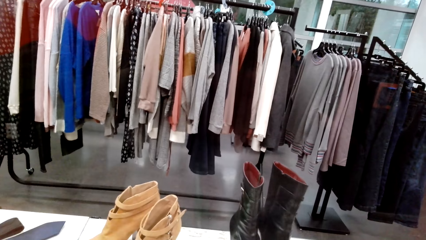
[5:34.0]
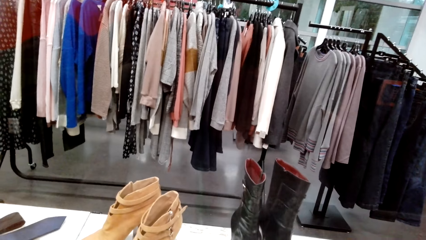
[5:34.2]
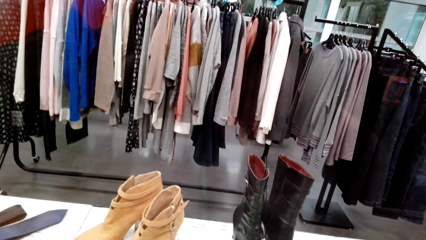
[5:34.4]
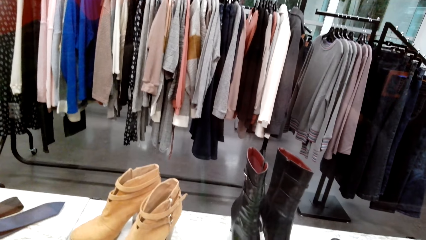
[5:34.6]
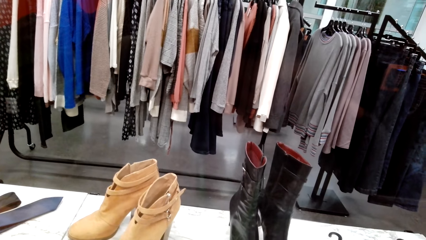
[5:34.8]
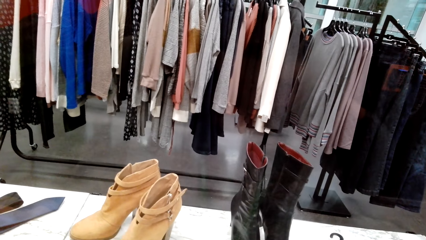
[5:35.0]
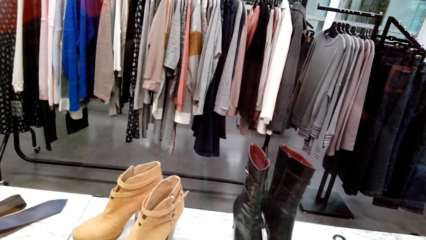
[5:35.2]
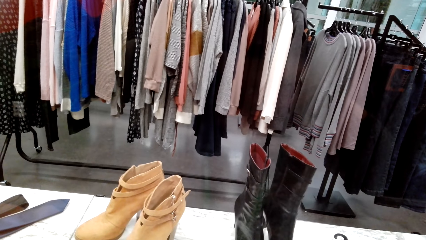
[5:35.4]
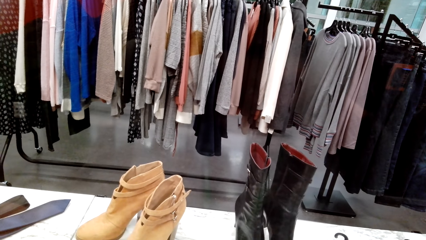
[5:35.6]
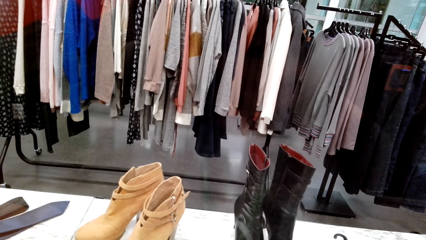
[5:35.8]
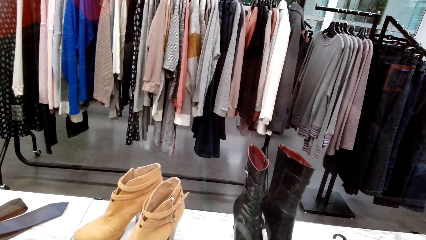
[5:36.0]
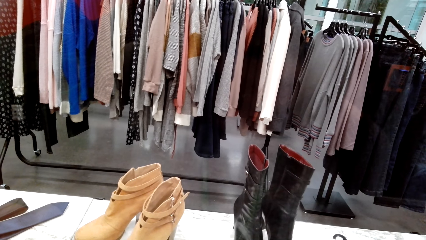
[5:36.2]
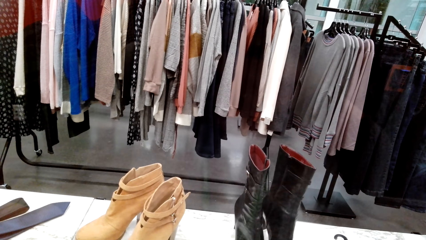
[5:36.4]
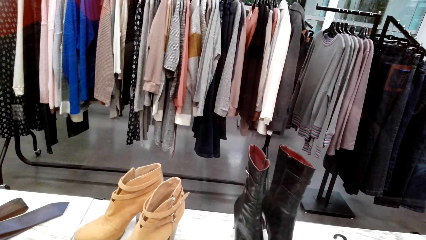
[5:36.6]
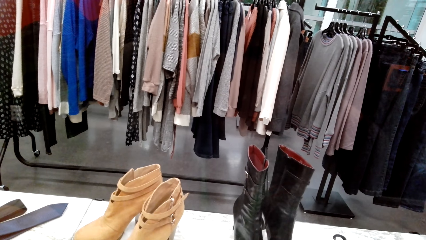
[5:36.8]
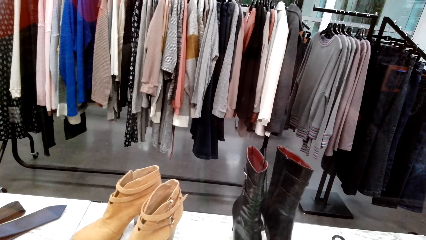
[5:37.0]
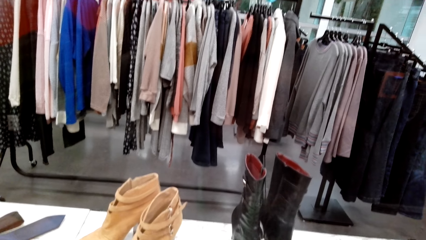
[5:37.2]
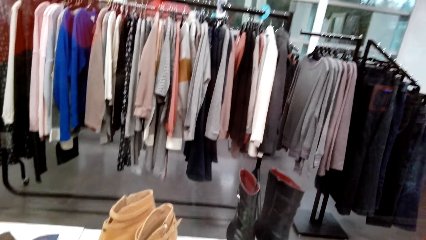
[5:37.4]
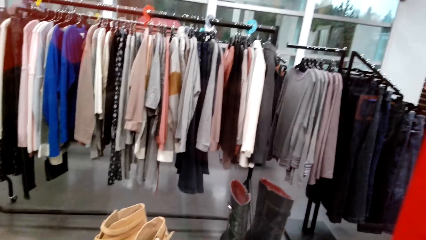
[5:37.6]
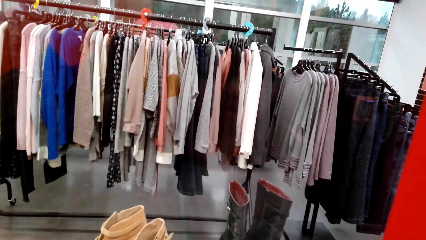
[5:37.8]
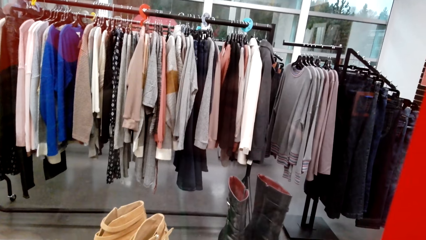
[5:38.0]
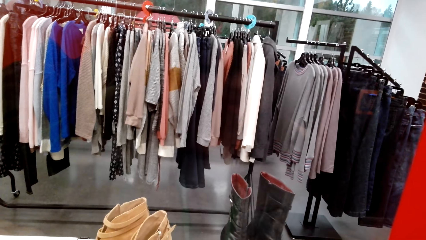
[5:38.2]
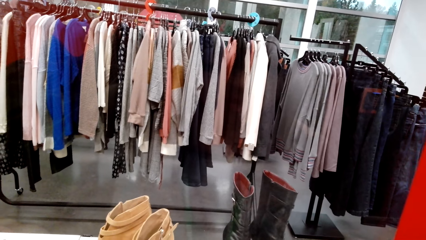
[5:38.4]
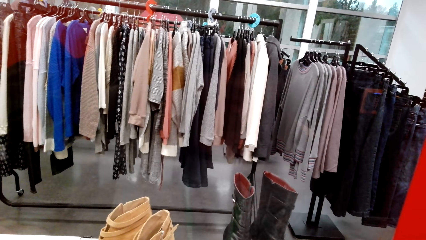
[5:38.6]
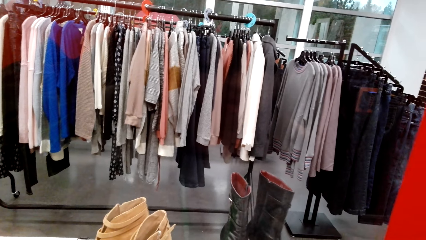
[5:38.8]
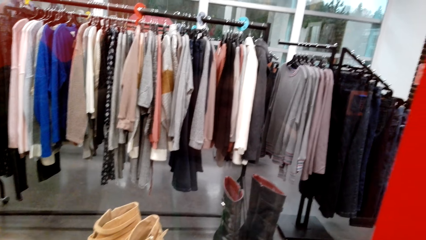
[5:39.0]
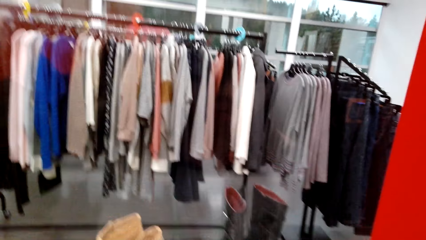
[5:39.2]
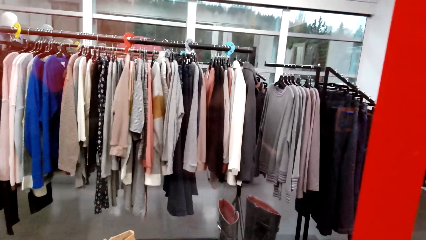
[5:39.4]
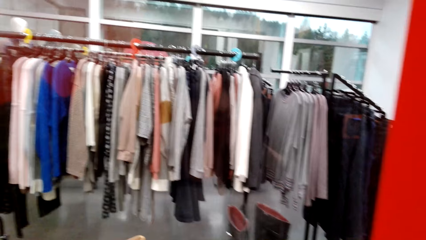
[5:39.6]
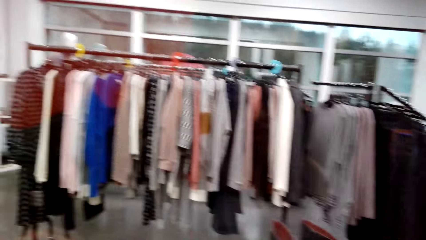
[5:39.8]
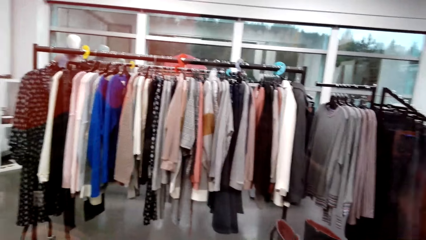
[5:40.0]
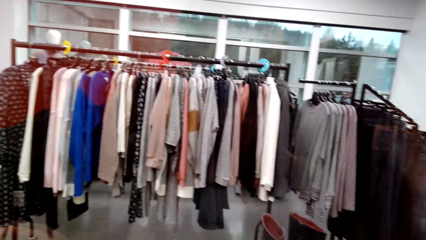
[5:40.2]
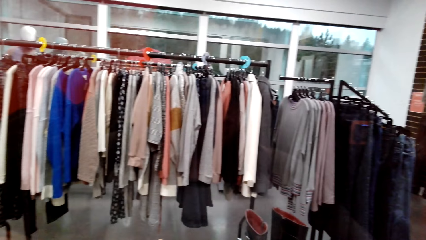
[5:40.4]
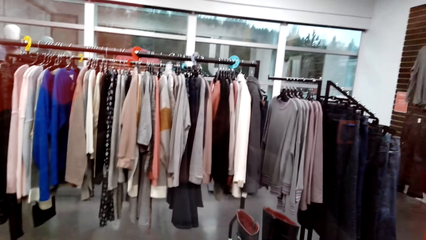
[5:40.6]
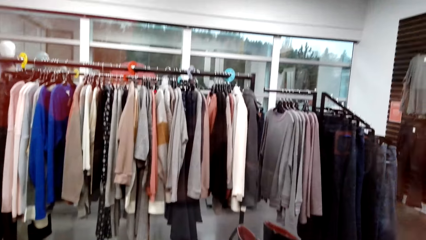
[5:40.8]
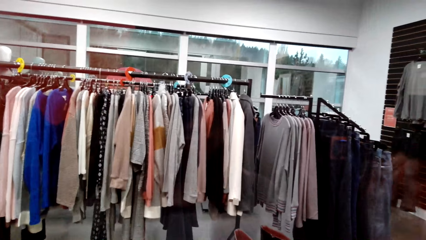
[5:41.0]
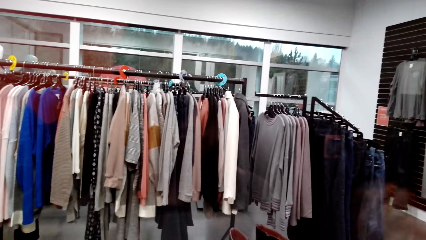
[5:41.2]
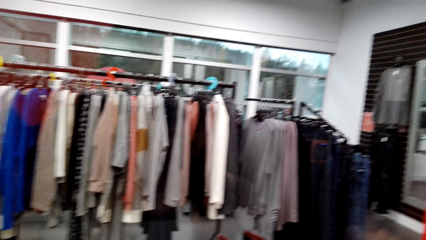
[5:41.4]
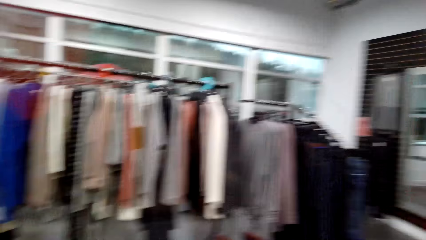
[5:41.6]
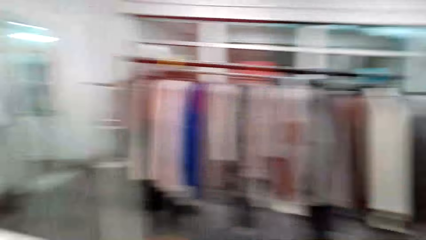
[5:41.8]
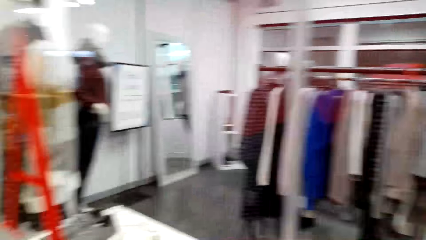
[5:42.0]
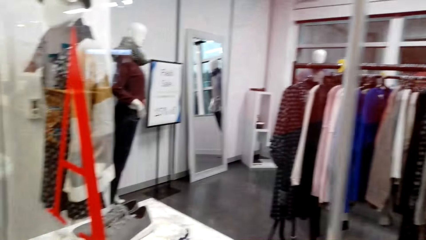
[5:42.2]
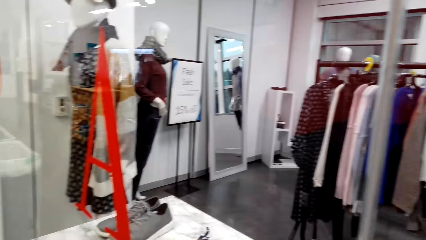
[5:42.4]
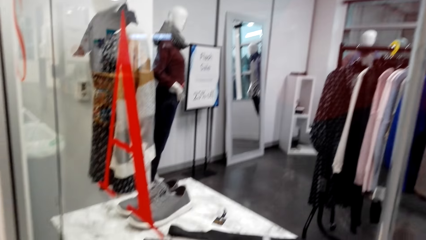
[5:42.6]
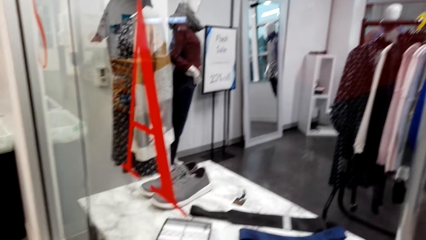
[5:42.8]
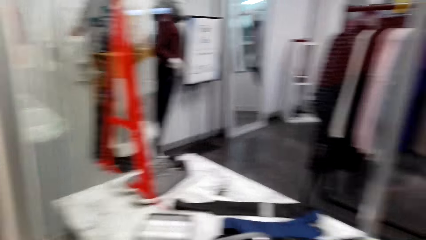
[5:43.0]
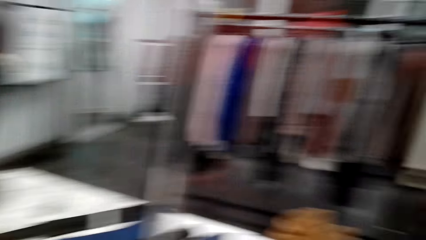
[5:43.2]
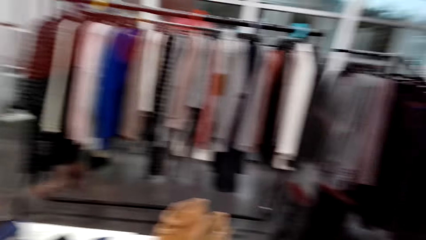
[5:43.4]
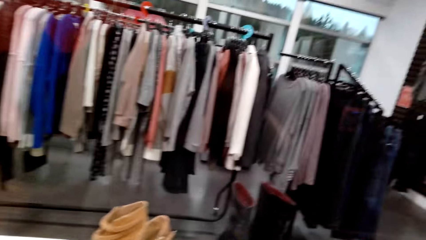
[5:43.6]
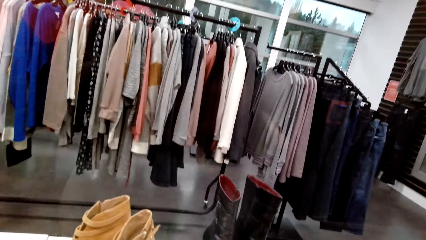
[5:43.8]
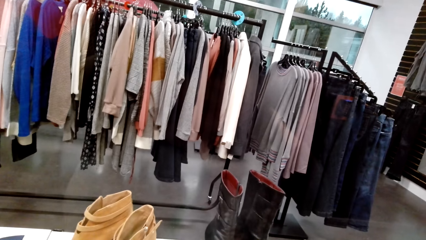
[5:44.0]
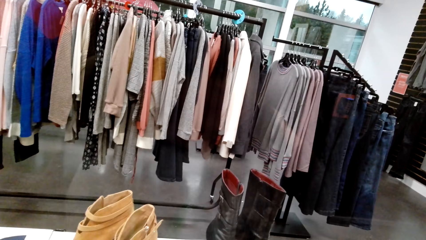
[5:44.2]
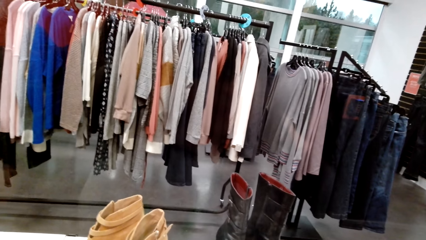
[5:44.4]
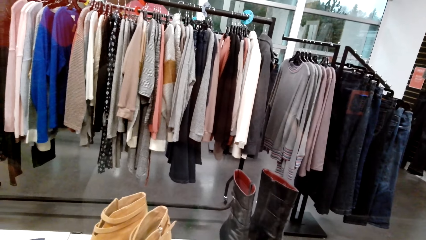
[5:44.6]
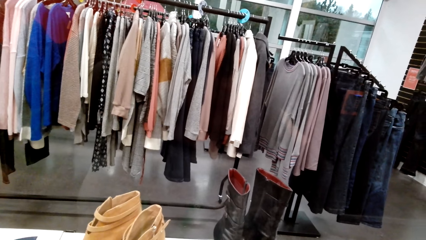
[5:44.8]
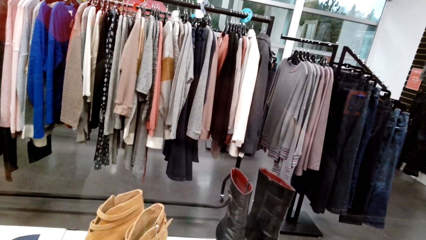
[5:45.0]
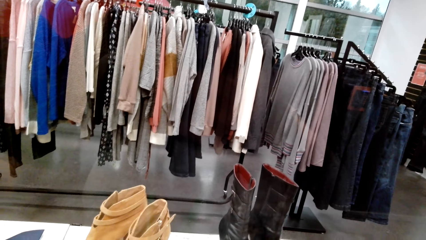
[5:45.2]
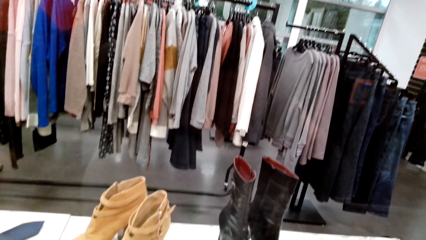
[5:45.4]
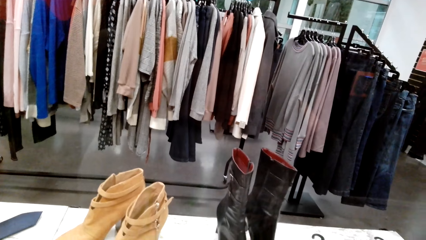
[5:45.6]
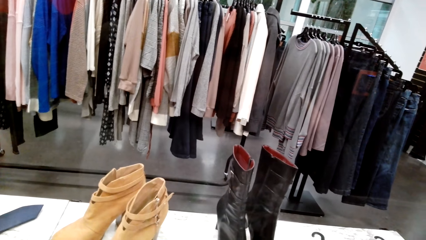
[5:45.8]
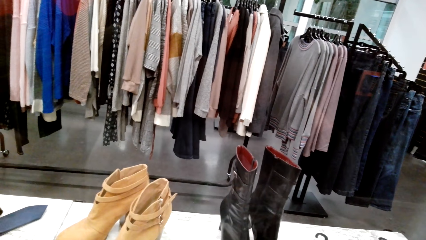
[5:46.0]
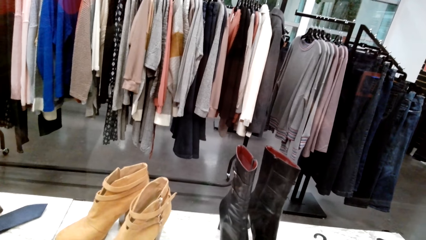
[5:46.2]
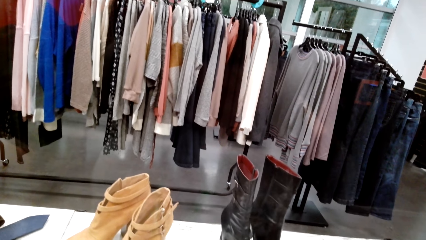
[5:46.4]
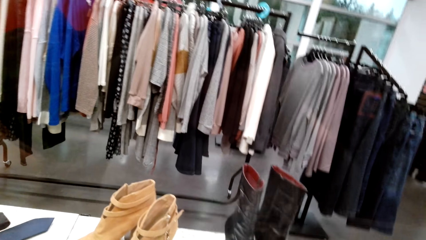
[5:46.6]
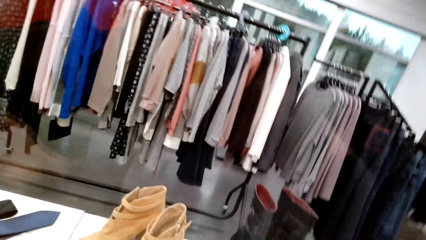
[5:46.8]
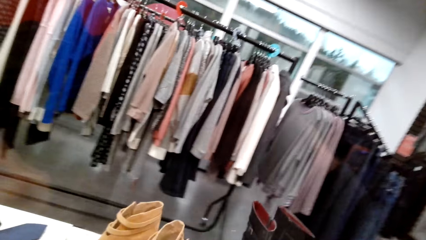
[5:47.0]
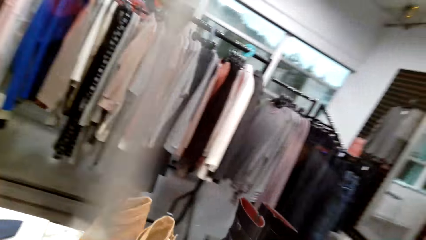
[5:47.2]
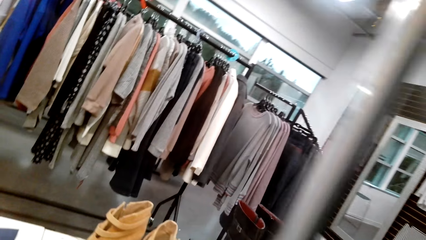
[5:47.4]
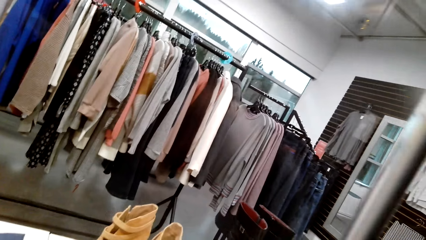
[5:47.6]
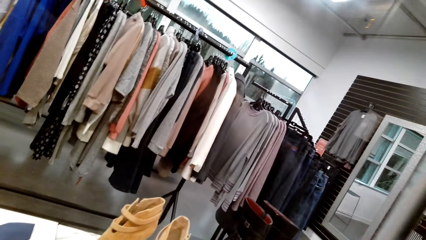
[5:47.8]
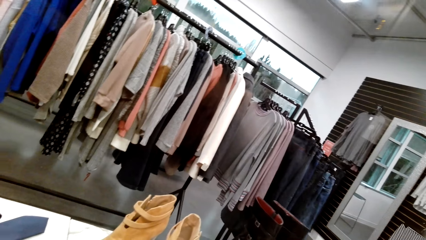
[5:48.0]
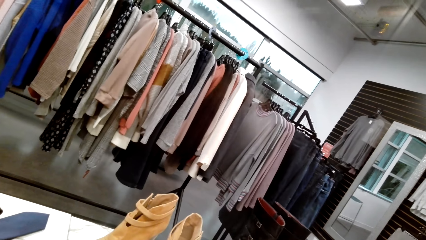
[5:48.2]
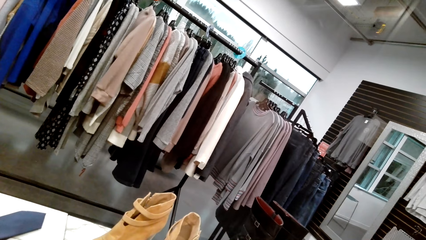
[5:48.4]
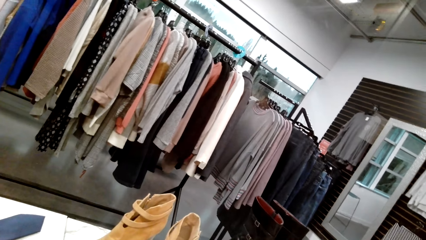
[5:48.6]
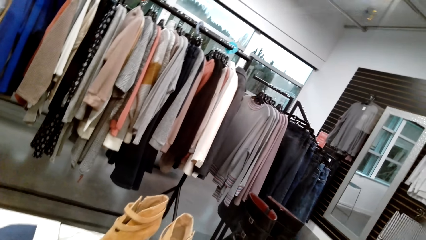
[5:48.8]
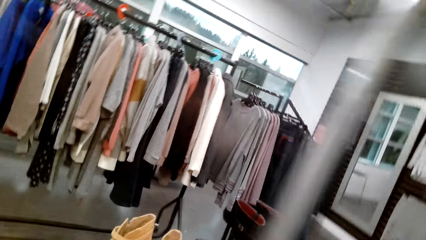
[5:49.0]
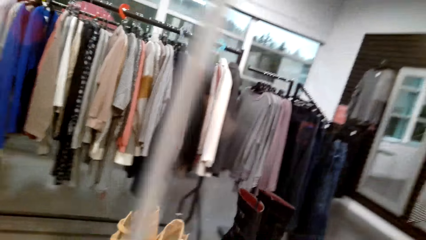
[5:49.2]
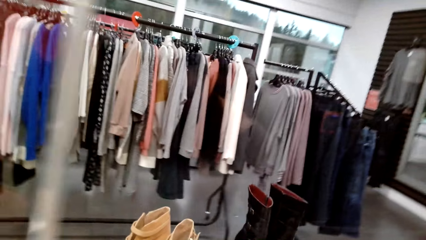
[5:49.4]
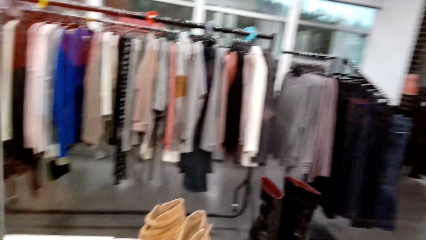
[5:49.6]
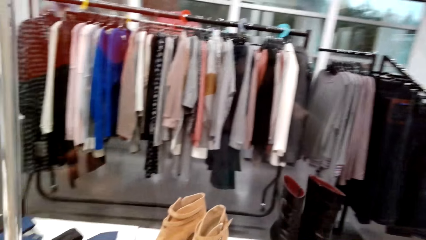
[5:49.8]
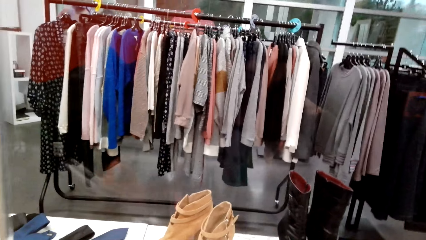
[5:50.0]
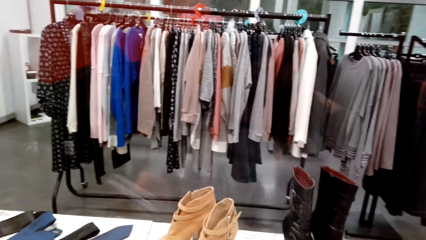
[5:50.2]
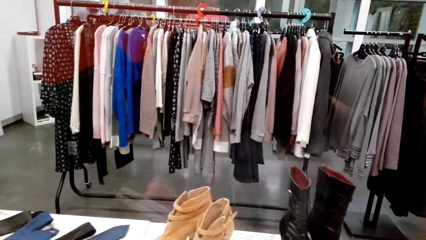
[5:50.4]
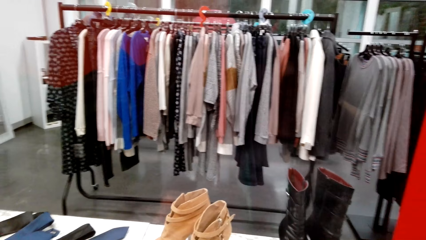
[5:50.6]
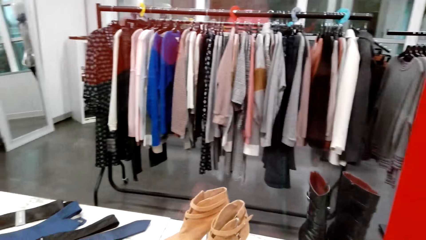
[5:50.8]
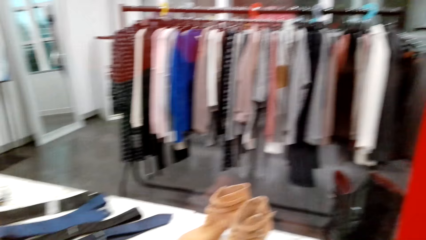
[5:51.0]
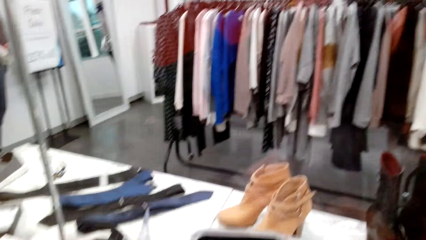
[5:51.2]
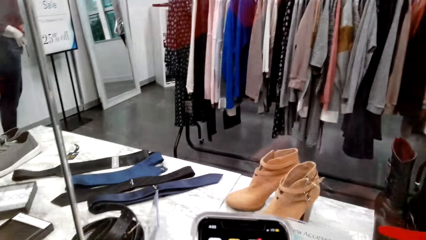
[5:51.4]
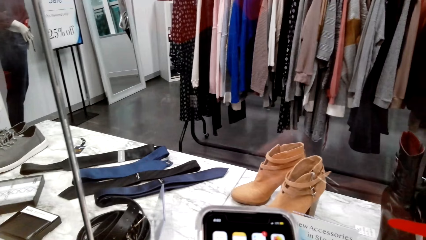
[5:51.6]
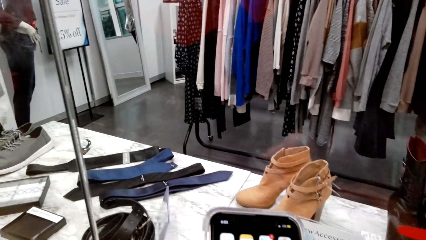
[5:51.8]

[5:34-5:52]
The camera wearer looks at the clothes. They walk around a supermarket.
